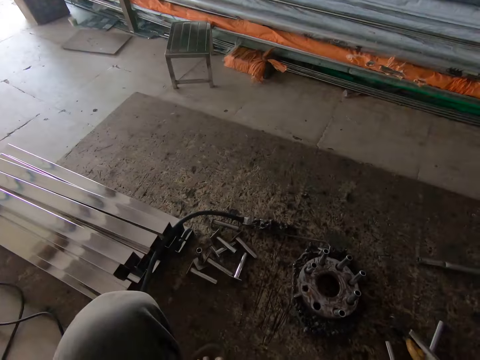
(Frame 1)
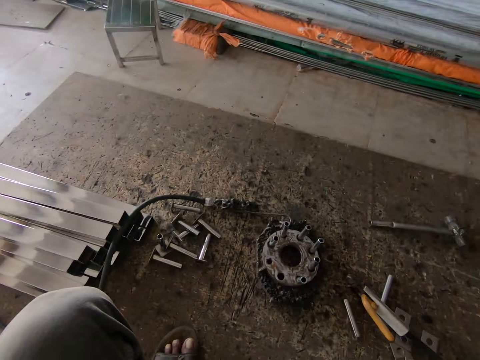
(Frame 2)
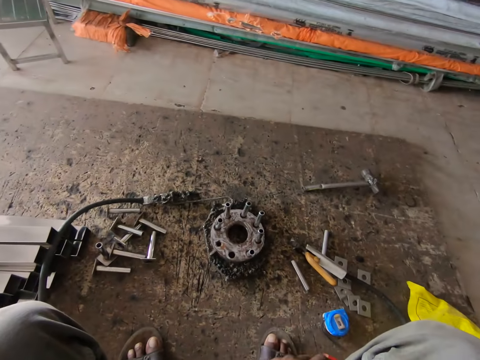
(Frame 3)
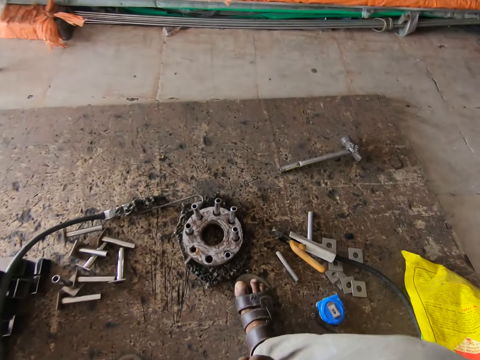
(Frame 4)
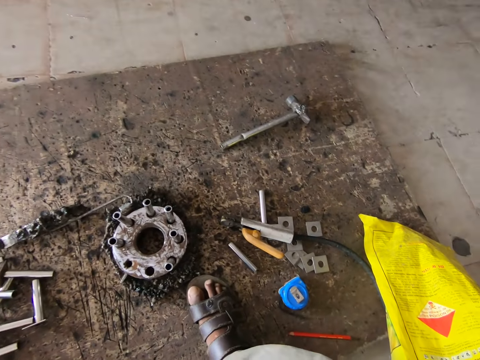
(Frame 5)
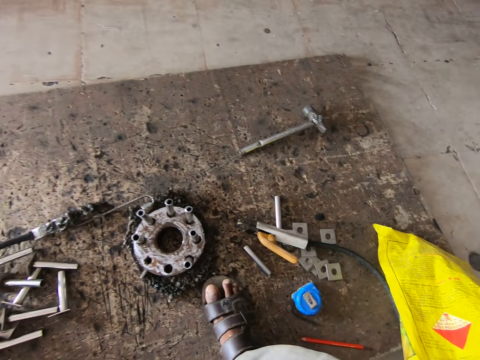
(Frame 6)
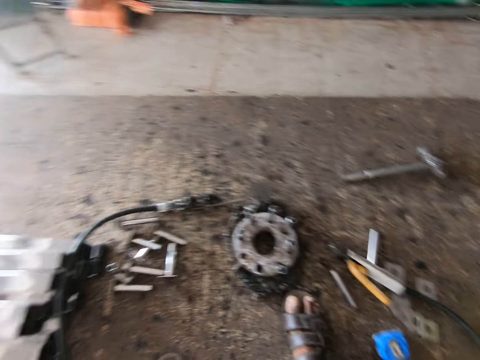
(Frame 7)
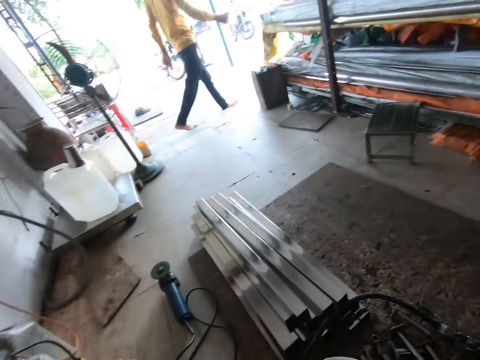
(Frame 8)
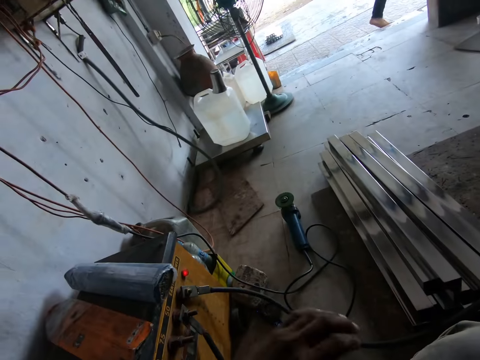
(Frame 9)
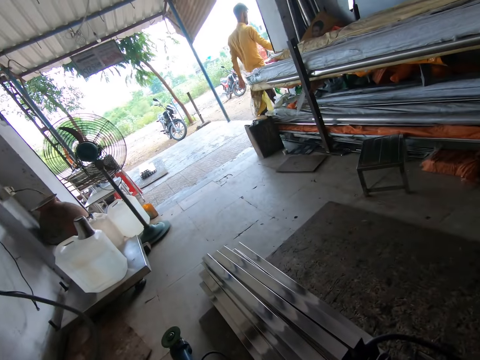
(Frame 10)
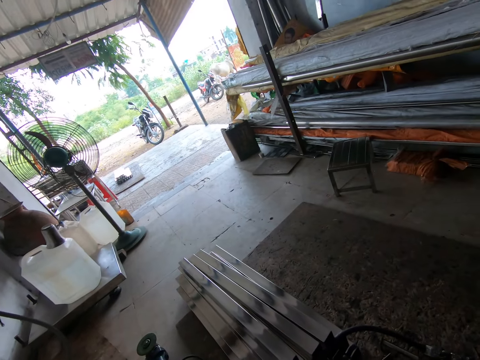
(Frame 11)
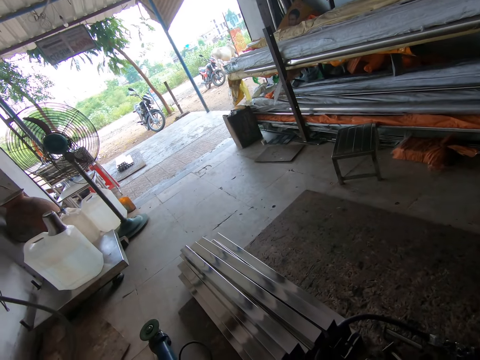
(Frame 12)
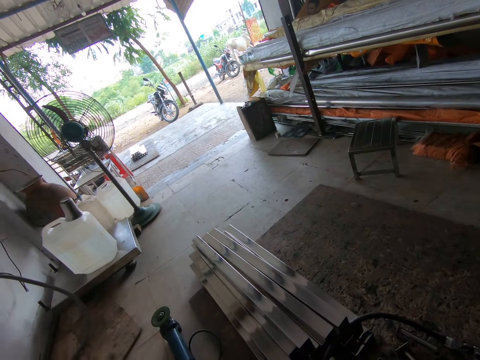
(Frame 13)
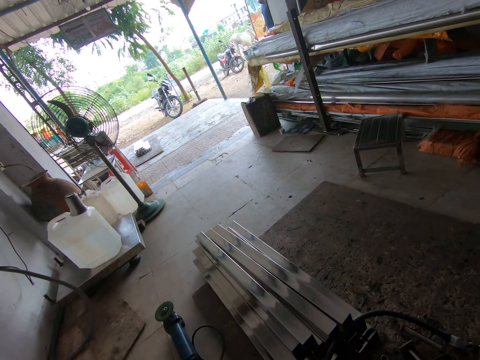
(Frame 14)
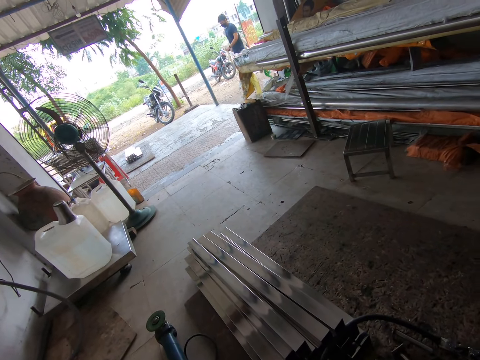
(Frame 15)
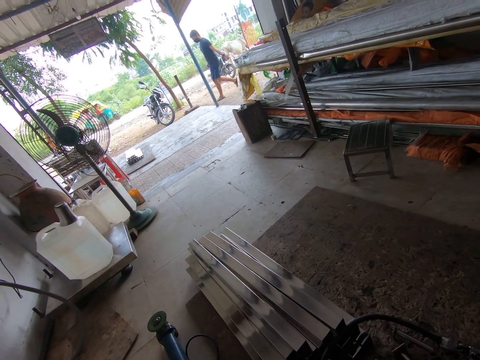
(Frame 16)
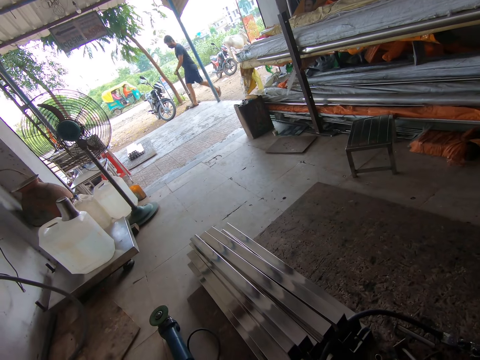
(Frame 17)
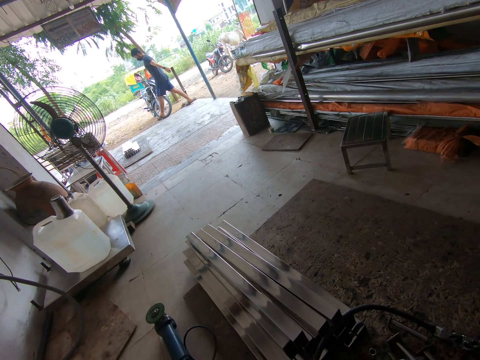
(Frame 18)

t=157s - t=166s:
The camera wearer moves the leg. They look around.

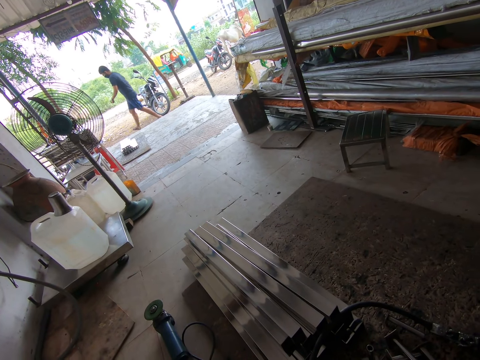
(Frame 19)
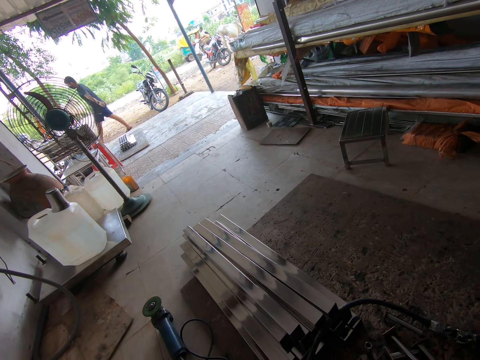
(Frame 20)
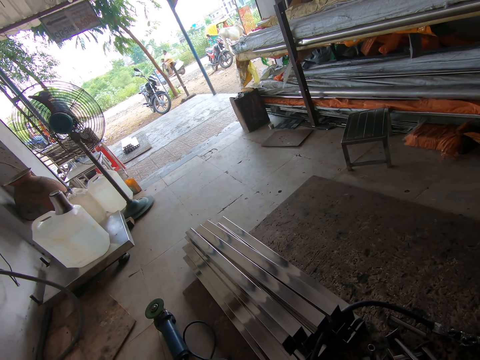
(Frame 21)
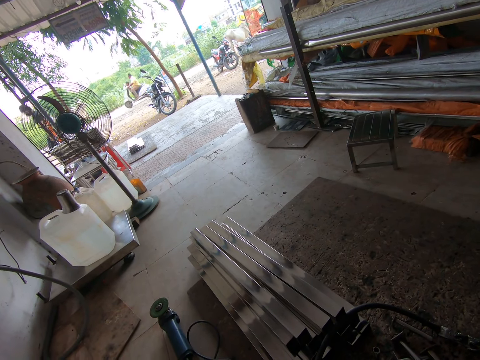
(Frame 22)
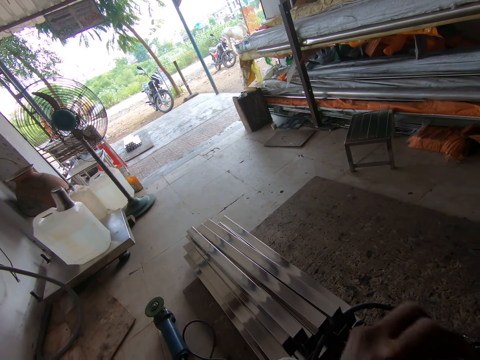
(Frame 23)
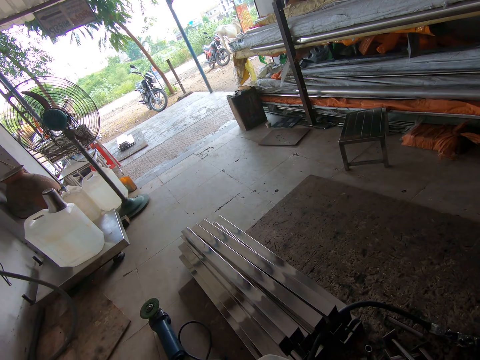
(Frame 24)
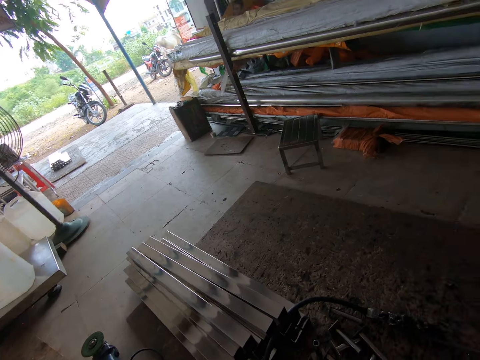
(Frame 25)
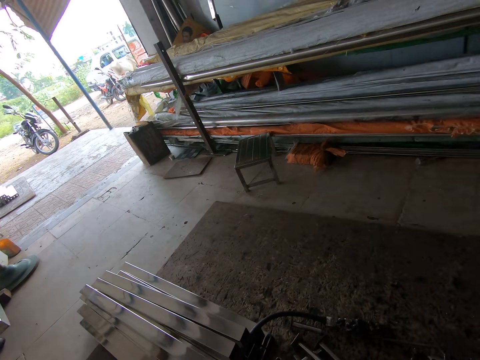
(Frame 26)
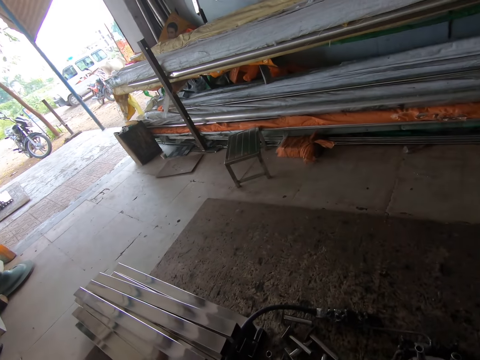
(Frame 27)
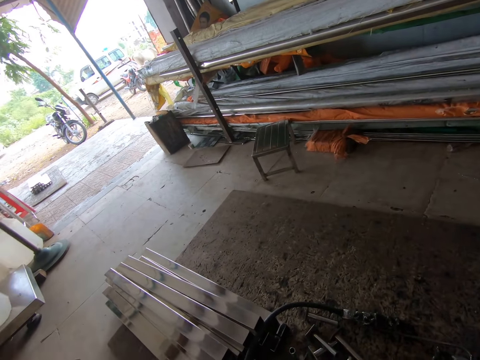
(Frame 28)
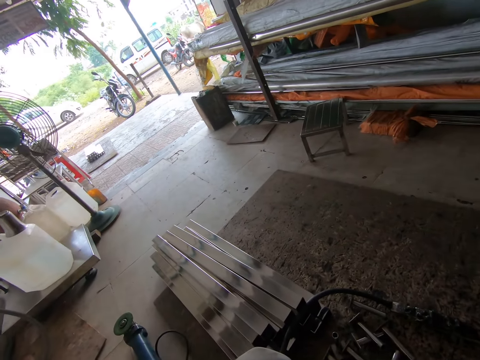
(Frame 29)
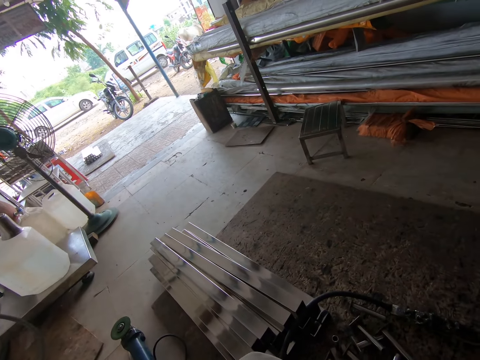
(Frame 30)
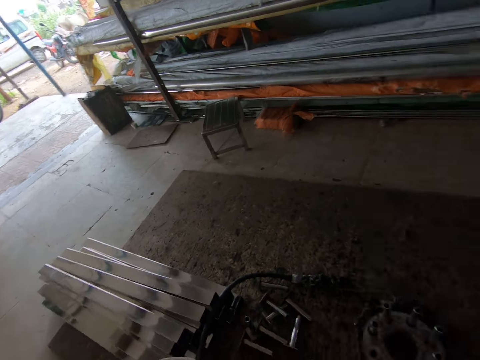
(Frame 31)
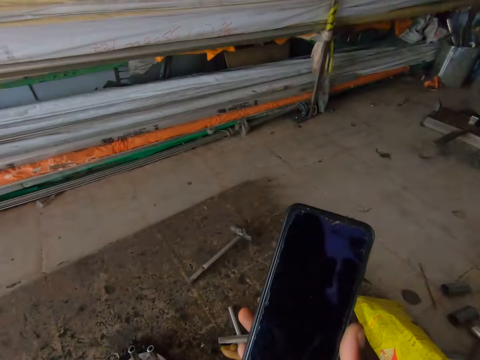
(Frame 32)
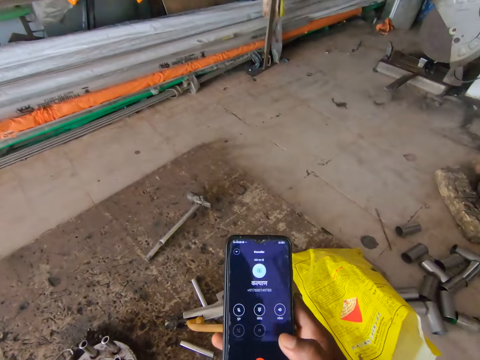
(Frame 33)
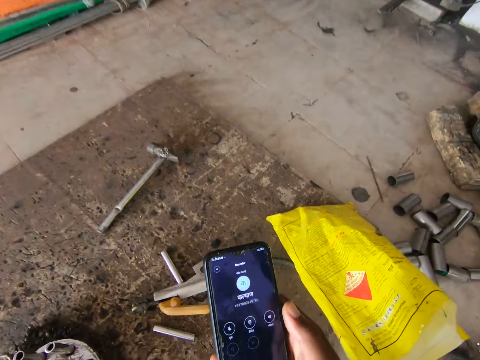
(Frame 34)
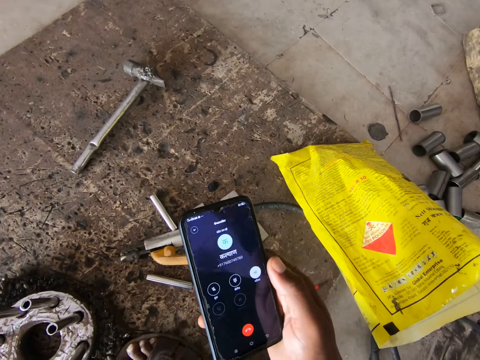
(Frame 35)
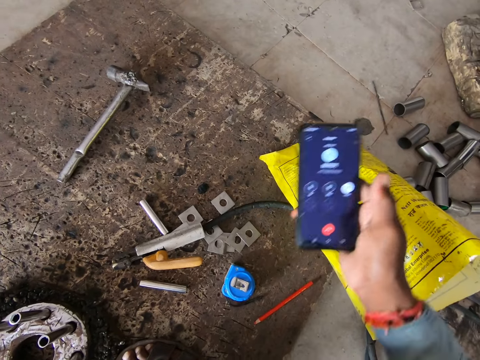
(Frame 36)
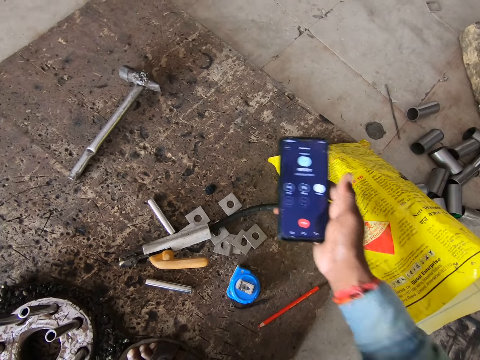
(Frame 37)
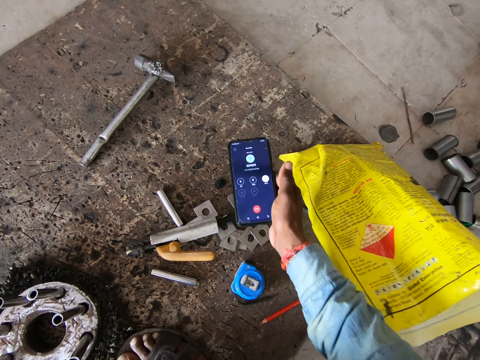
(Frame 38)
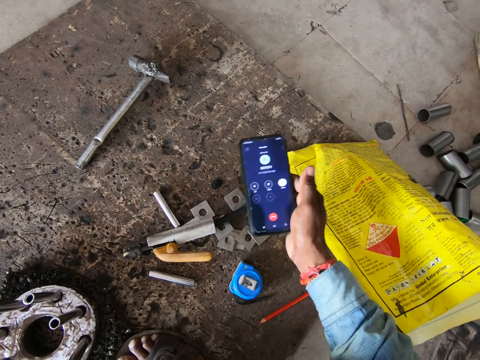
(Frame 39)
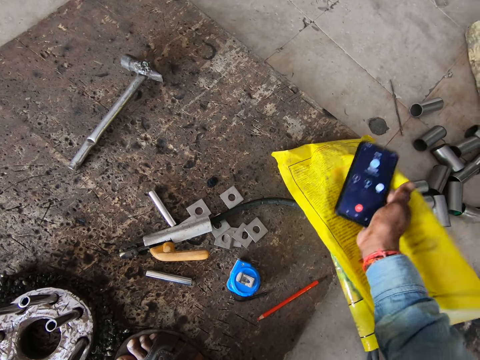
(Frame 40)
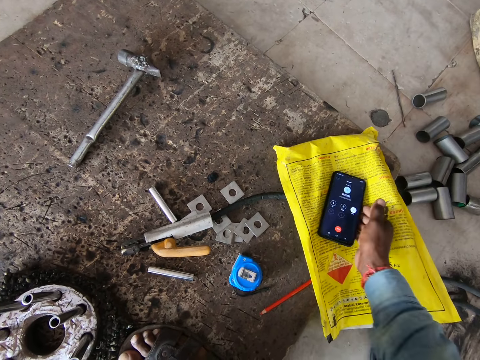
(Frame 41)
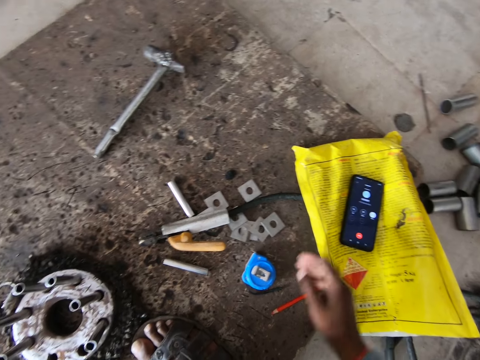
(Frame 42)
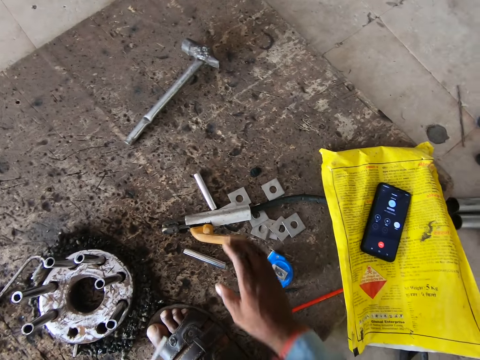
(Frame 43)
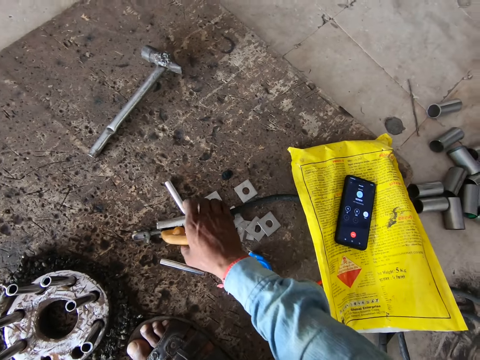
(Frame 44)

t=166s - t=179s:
The camera wearer moves the hand. He looks around. He operates the phone with his right hand. He looks at the phone. He presses the phone. He places the phone on a sack bag with his right hand. He picks the electrode holder from the board with his right hand.

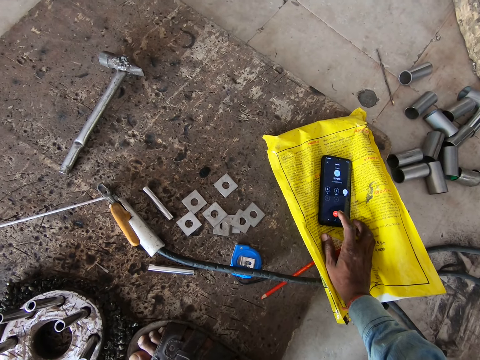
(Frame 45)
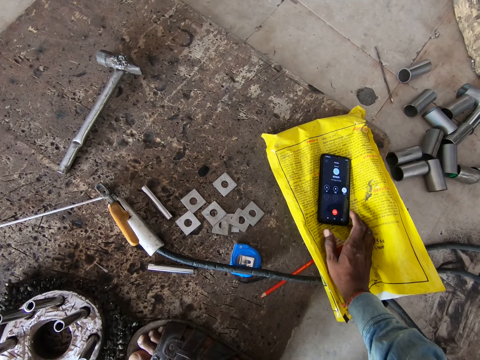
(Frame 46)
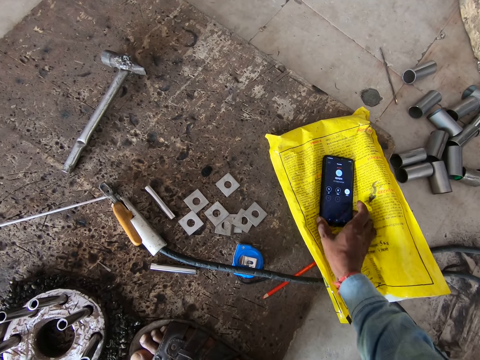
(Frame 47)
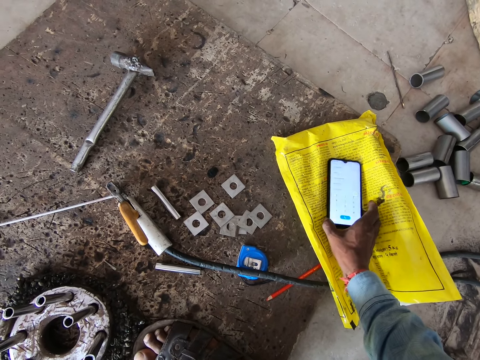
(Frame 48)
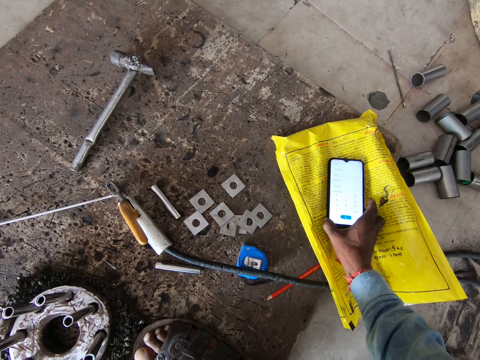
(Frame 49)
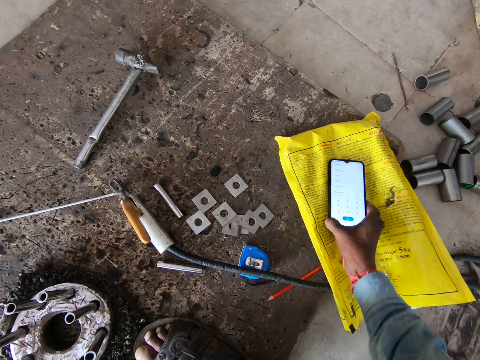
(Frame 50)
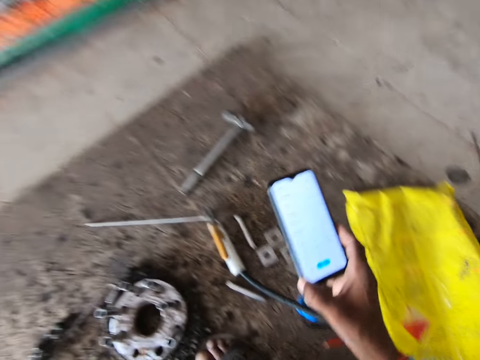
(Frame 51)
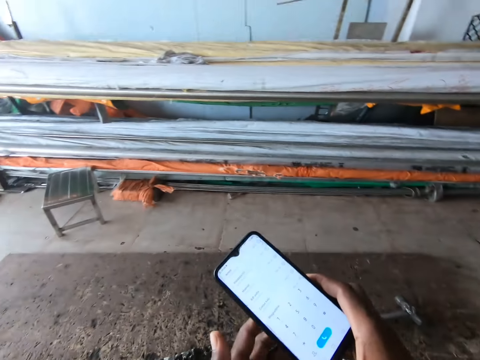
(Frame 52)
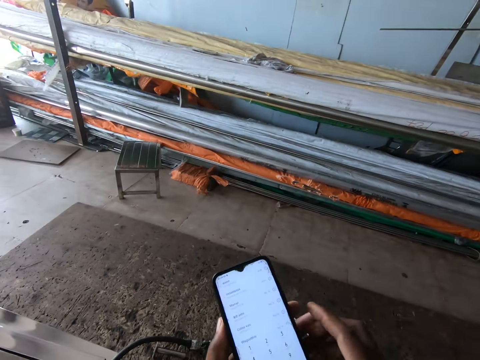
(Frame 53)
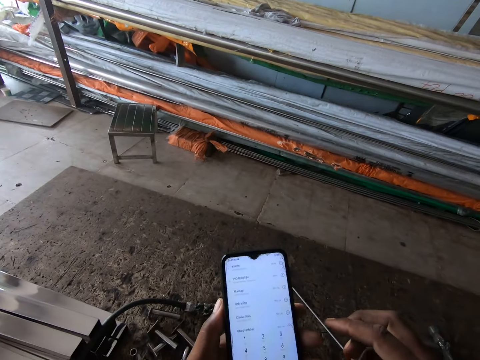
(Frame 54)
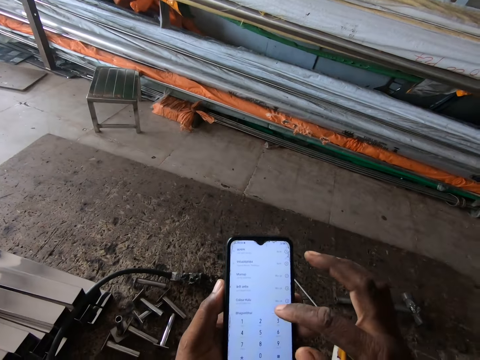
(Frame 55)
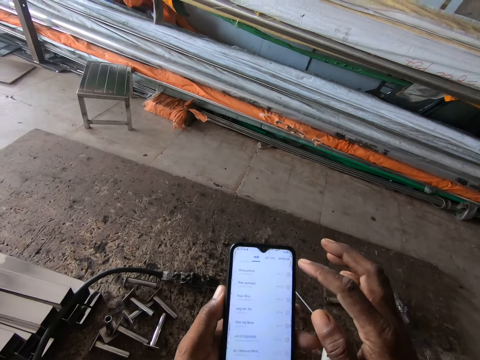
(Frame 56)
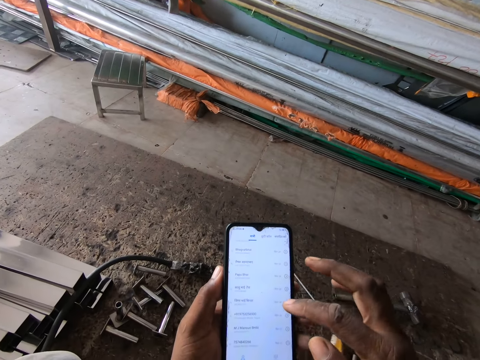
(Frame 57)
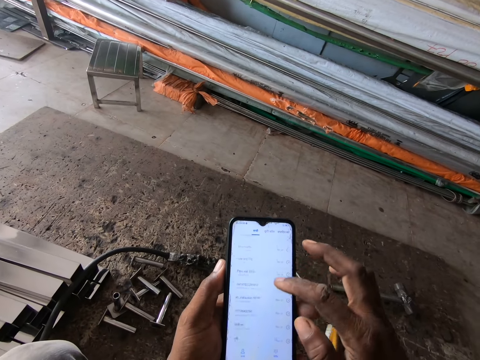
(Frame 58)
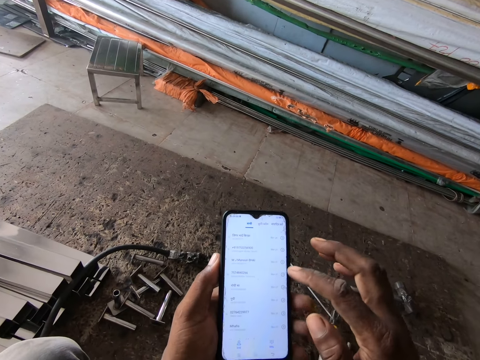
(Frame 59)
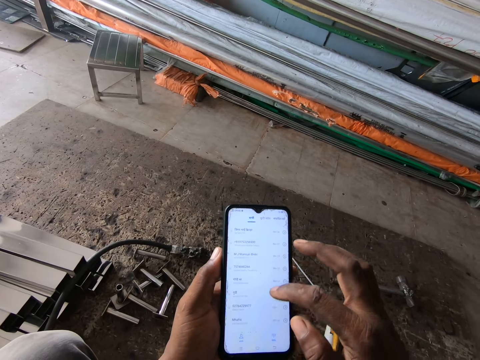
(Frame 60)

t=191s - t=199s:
The camera wearer picks the phone from the sack bag with his right hand. He passes the phone from his right hand to his left hand. He operates the phone with his right hand. He scrolls the phone.
